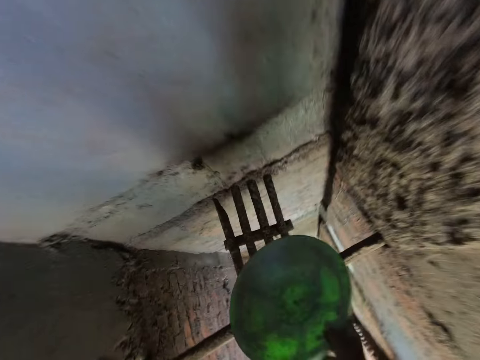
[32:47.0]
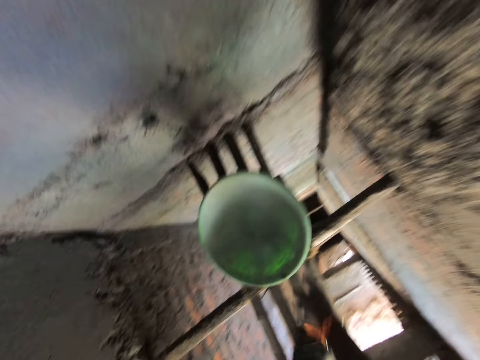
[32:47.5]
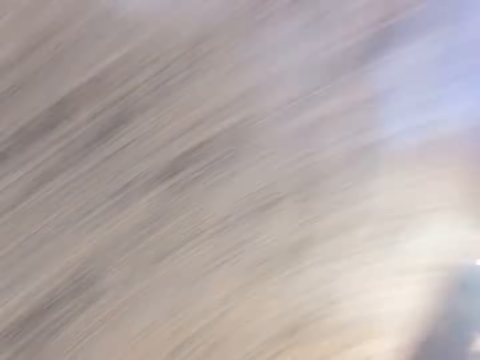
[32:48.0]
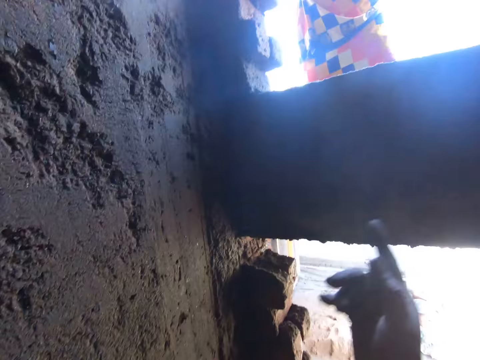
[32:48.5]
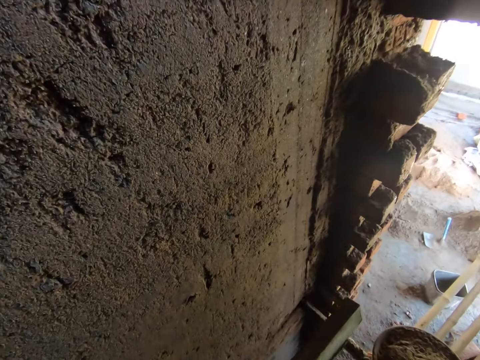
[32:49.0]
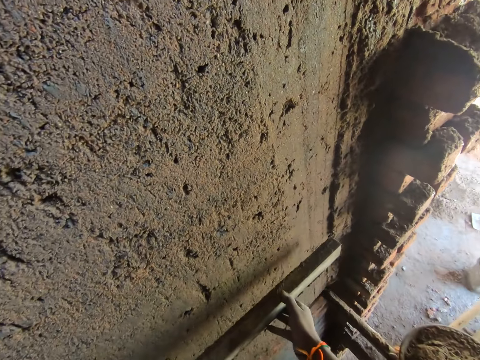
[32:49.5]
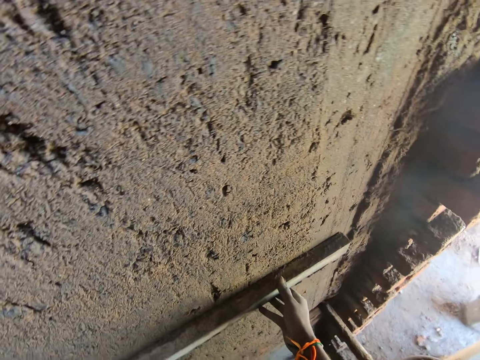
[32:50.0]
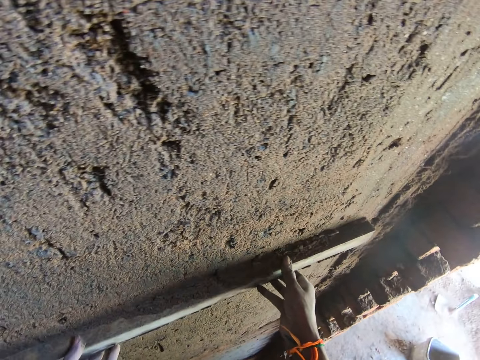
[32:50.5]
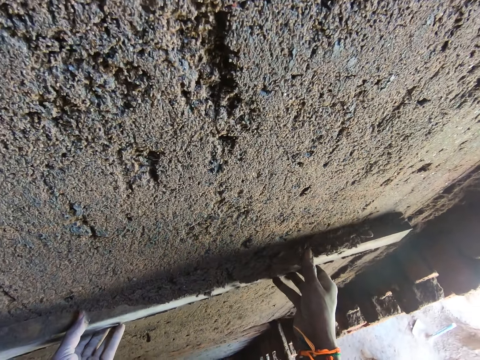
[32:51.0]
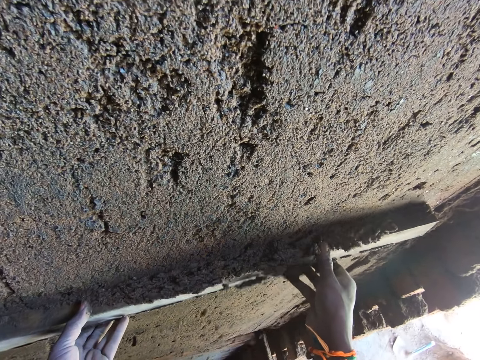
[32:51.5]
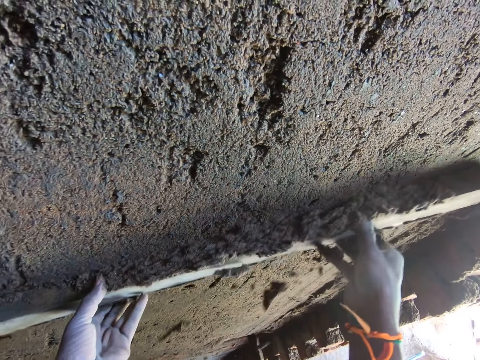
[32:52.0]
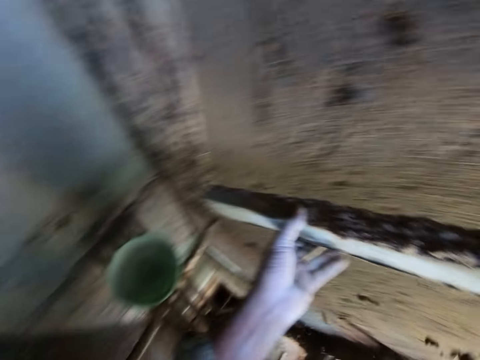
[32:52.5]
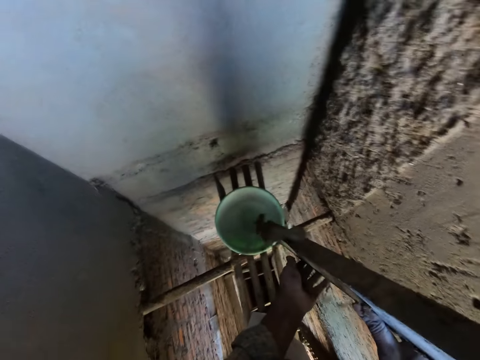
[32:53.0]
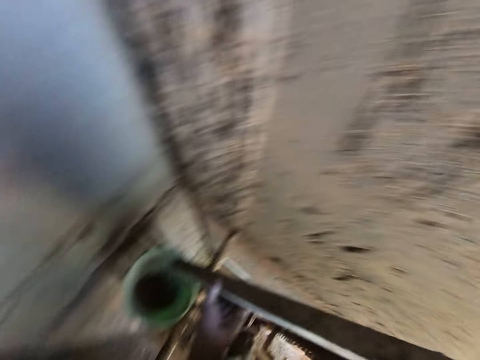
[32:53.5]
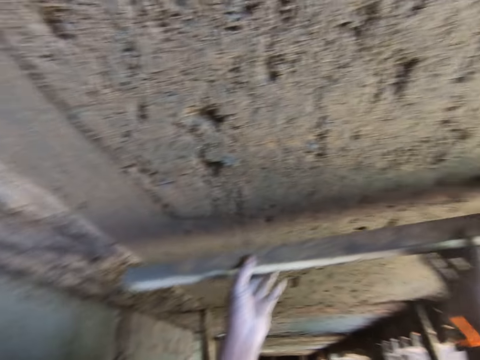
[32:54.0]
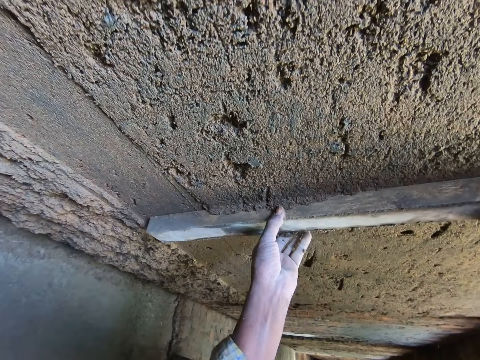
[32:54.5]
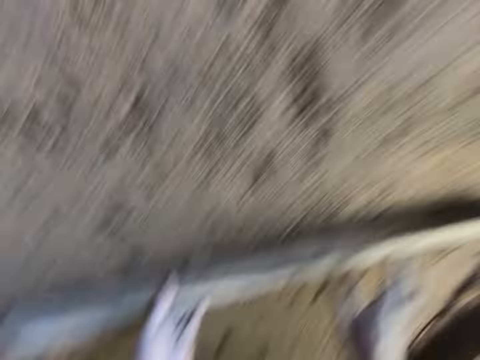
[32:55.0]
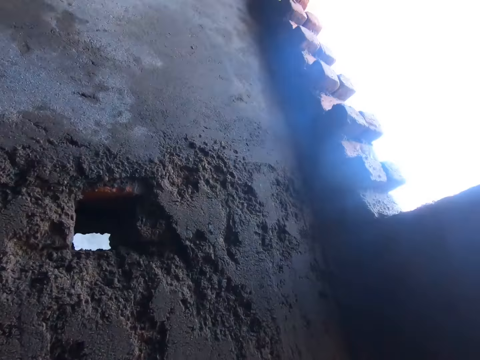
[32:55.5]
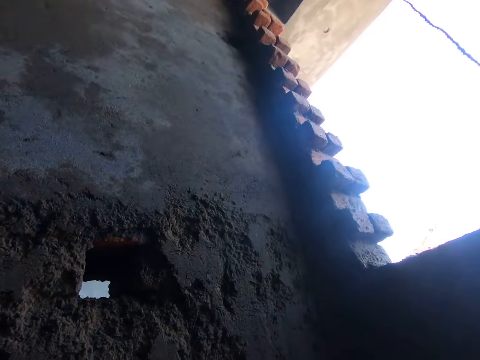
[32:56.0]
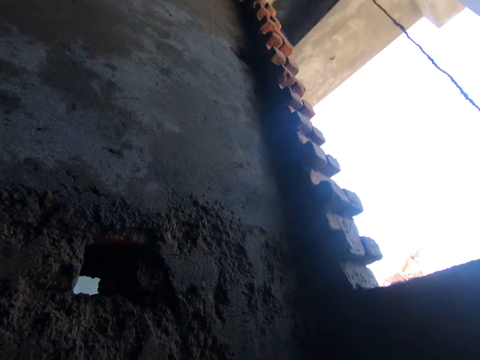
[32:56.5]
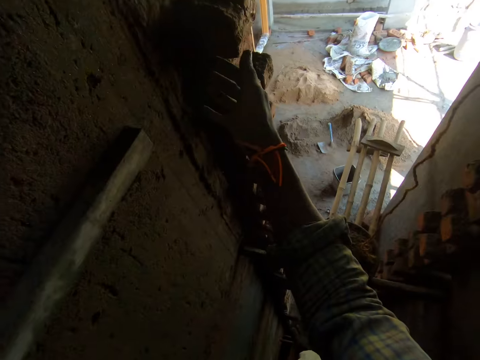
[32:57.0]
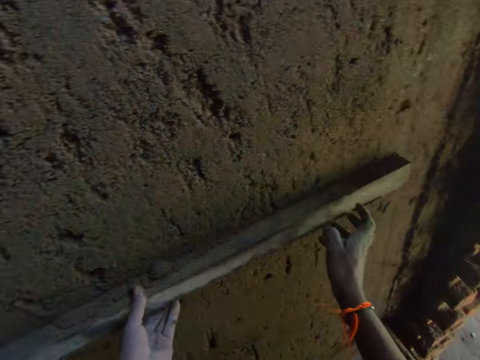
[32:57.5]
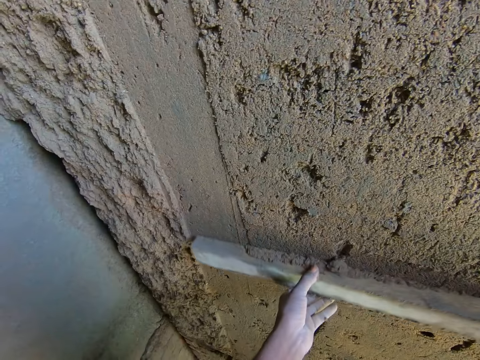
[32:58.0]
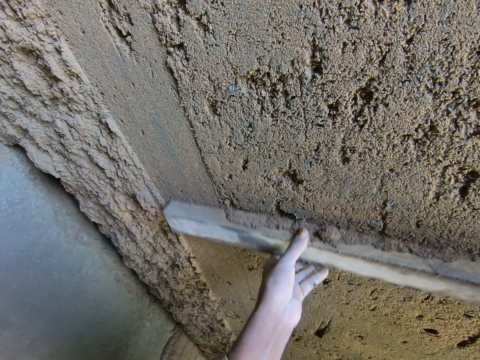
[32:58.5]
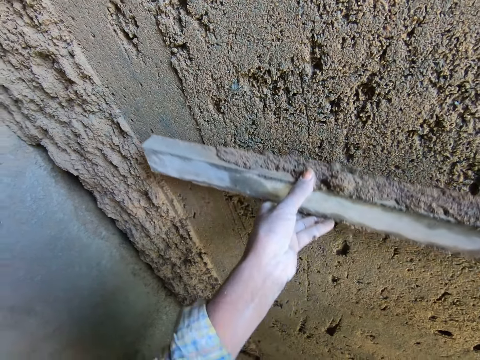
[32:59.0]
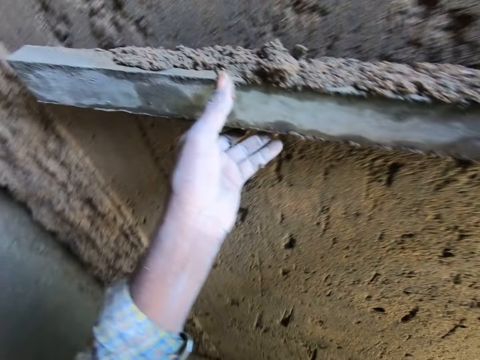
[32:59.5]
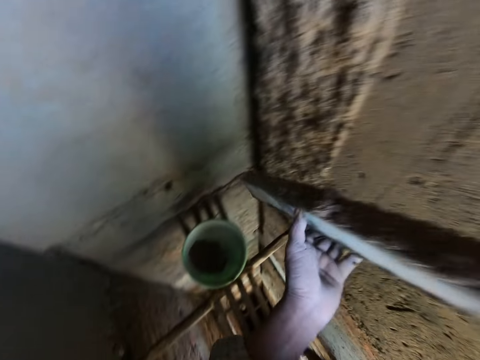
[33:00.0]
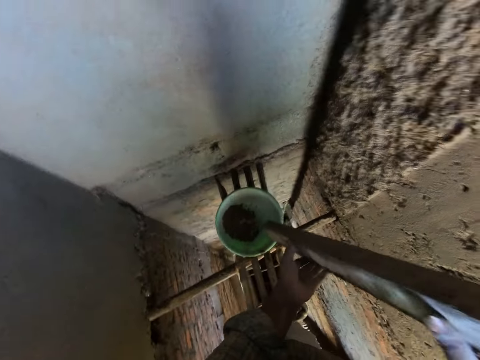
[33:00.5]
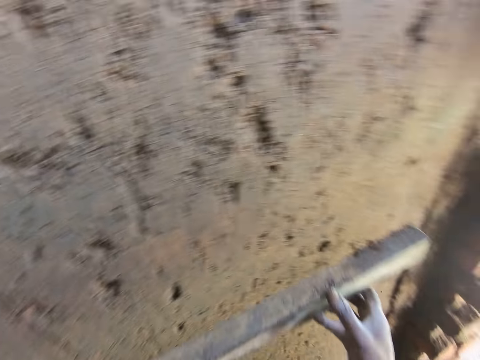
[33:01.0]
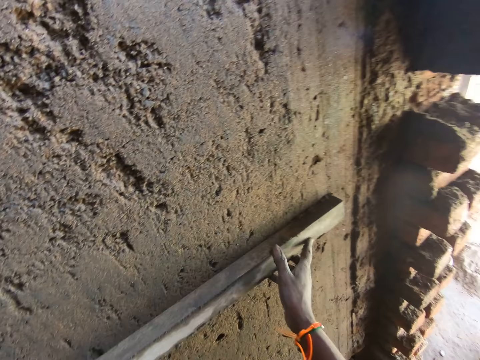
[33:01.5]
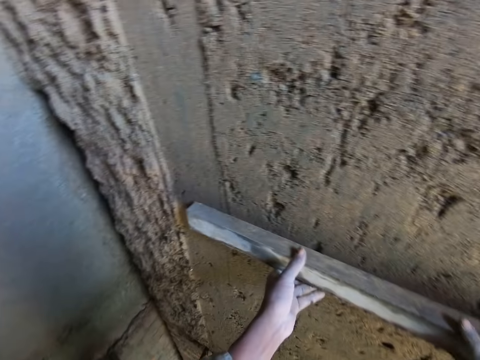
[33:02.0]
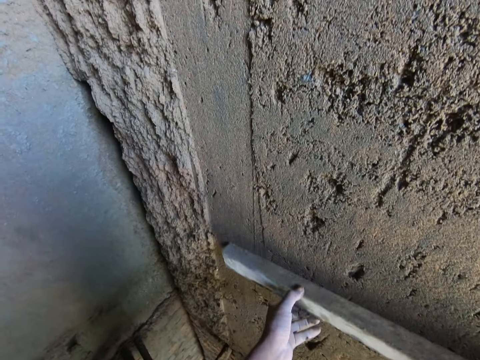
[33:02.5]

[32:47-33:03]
The camera wearer drops the head pan or basin in his right hand on a scaffold. He scrapes mortar from the wall of the building into the head pan with the iron rod in his hands. He removes extra cement mix with the piece of wood. He pours the cement mix in the basin. He scrapes mortar from the wall of the building with the iron rod in his hands. He removes extra cement mix with the piece of wood. He holds the iron rod on the wall with both hands. He scrapes mortar from the wall of the building into the head pan with the iron rod in his hands. He pours the cement mix in the basin.

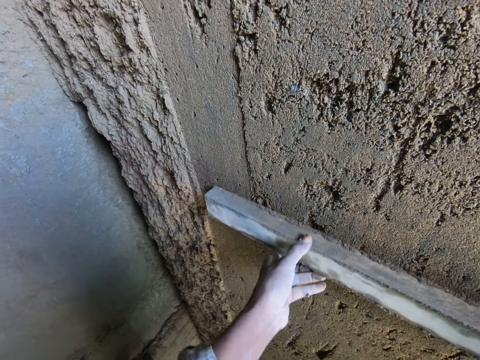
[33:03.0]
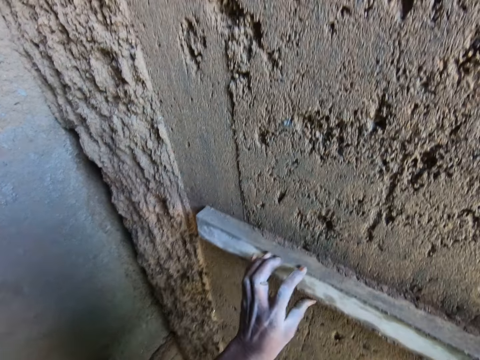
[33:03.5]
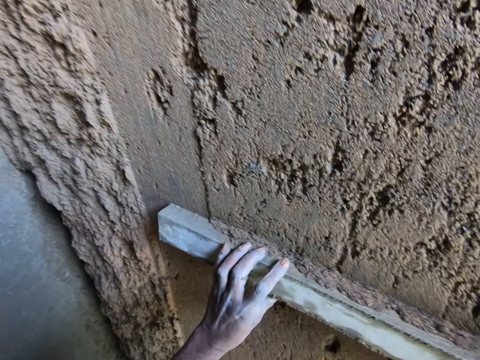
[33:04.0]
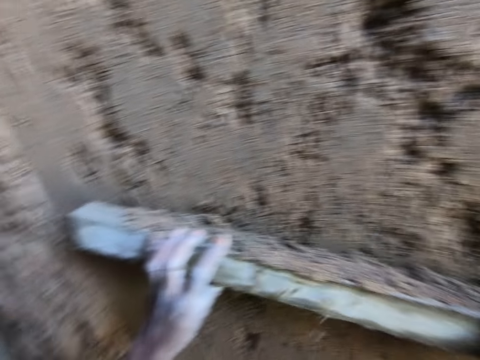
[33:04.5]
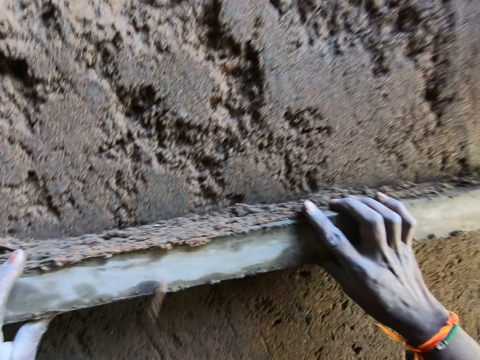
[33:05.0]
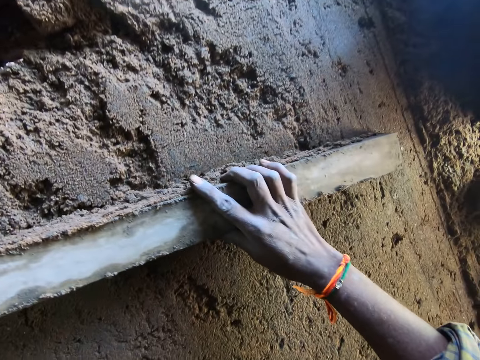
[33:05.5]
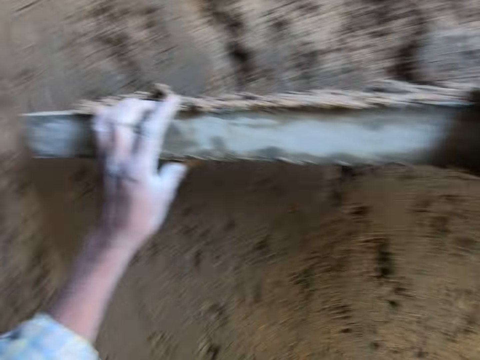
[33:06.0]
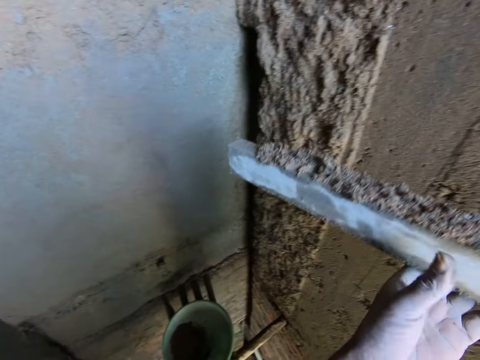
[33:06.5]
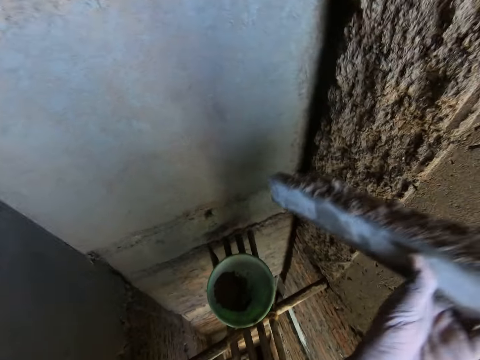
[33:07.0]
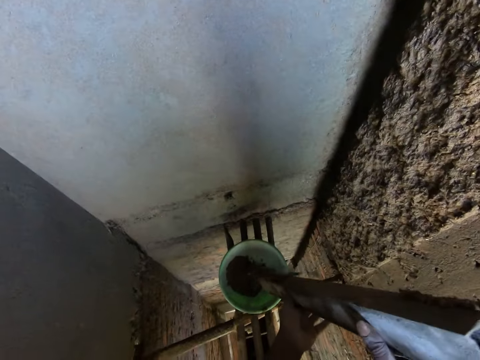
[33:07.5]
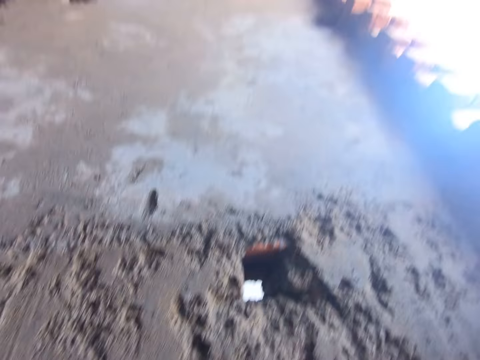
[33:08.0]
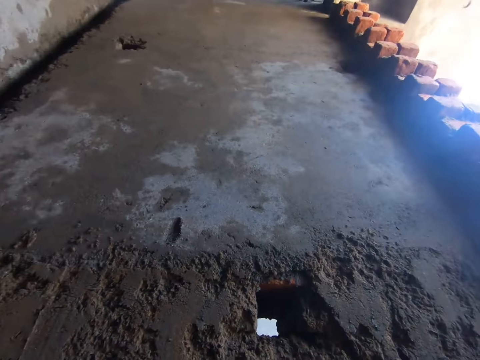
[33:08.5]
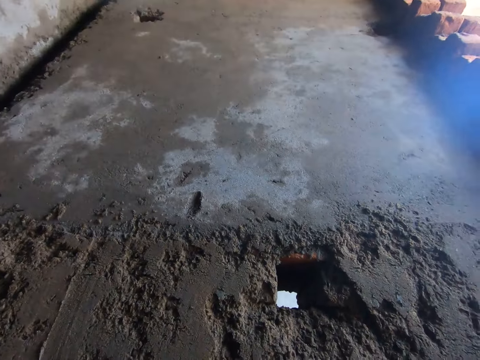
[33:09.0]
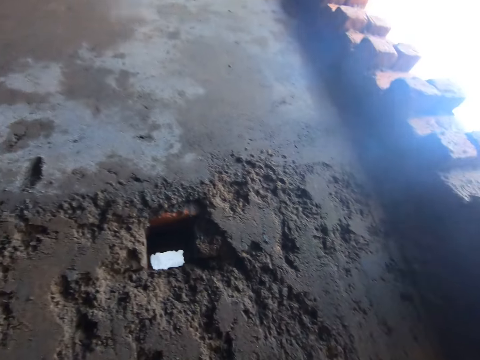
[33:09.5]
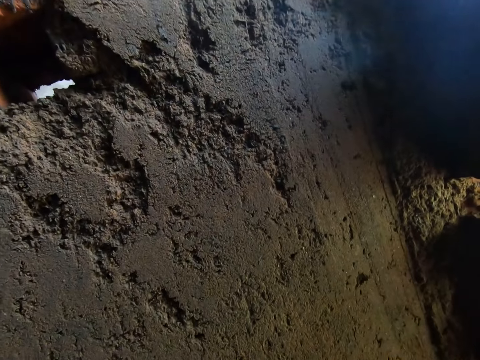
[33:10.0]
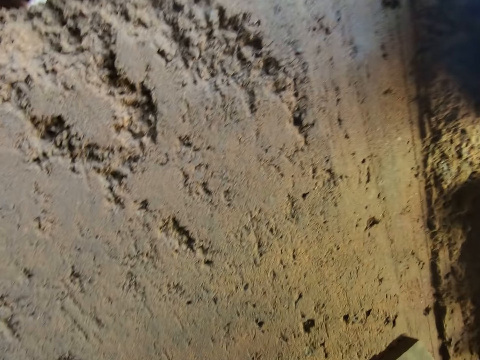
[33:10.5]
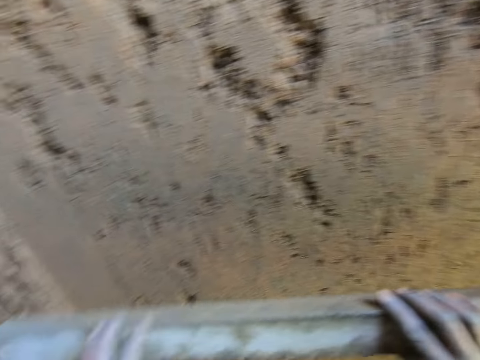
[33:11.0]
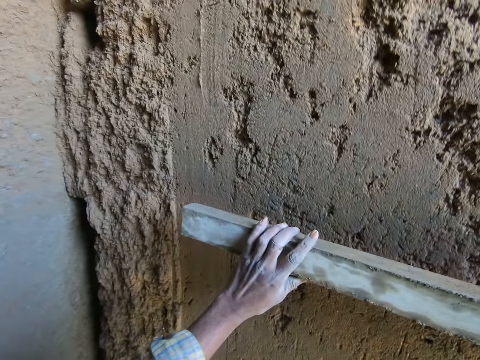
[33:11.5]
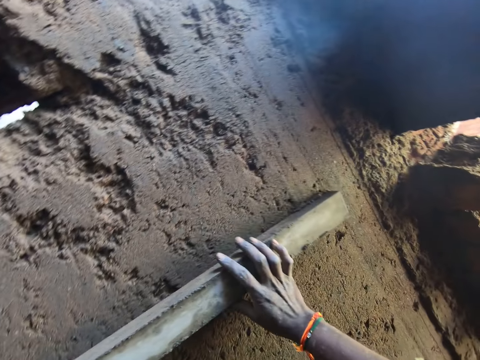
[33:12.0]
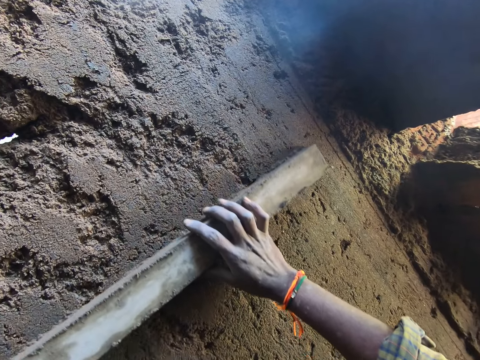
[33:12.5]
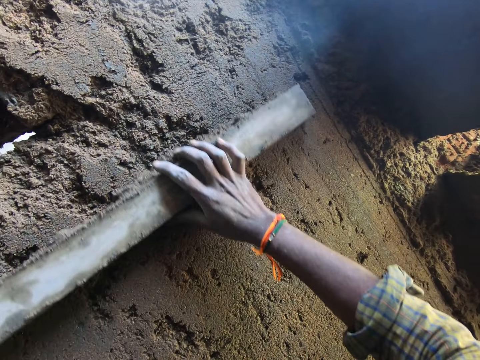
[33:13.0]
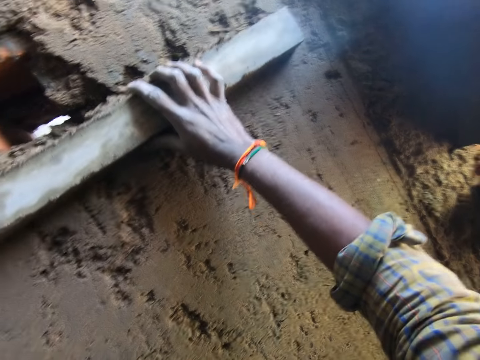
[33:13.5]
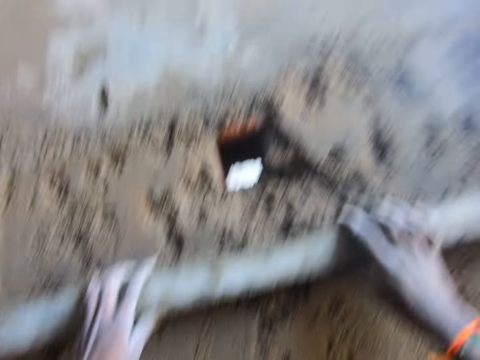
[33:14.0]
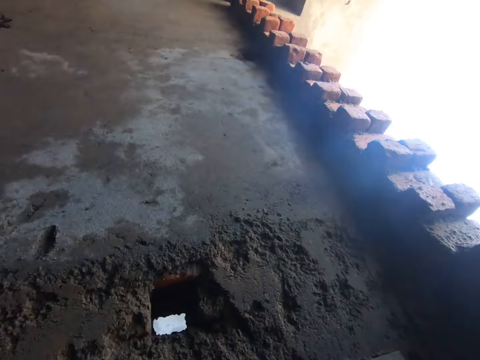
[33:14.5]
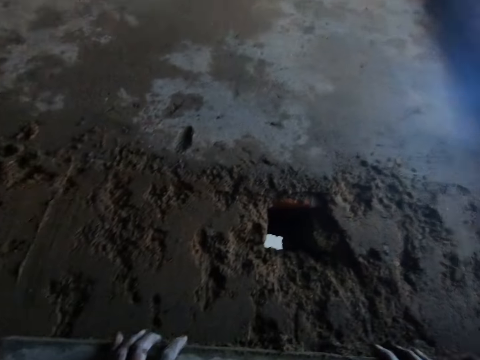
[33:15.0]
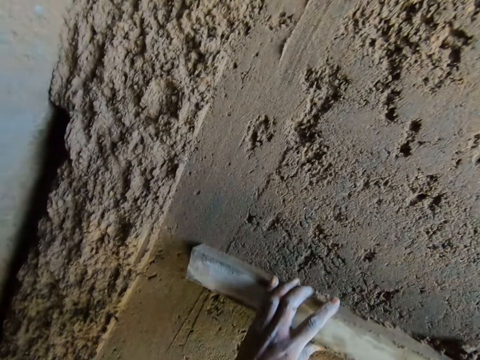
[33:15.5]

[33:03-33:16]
The camera wearer removes extra cement mix with the piece of wood. They pour the cement mix in the basin. They remove extra cement mix with the piece of wood.
